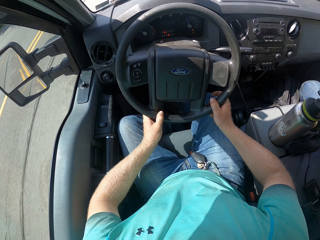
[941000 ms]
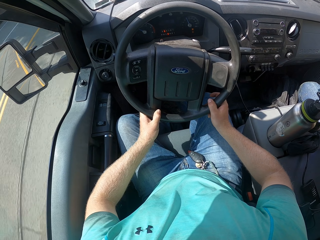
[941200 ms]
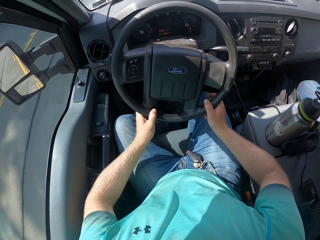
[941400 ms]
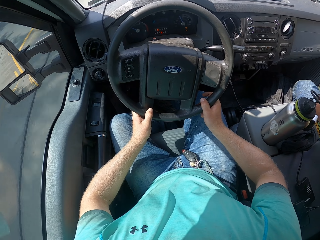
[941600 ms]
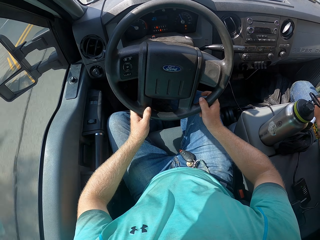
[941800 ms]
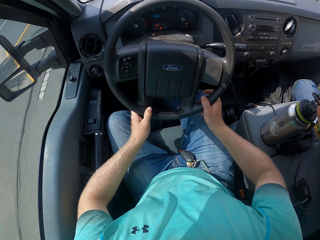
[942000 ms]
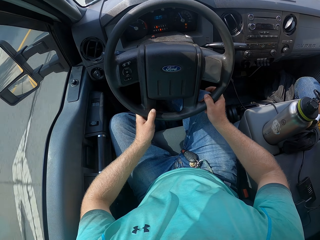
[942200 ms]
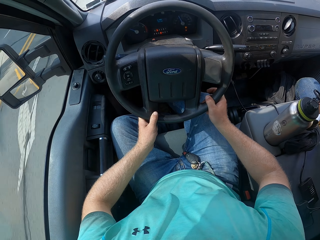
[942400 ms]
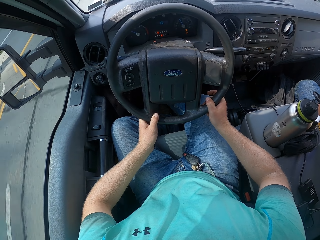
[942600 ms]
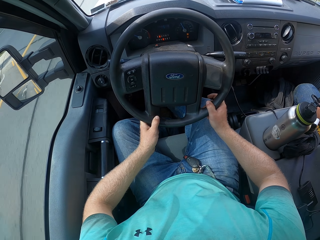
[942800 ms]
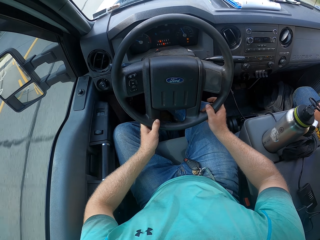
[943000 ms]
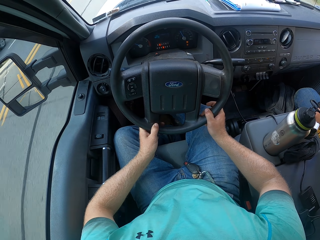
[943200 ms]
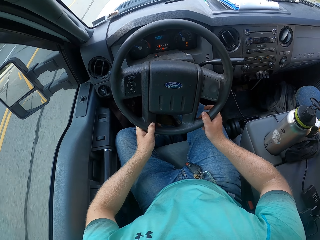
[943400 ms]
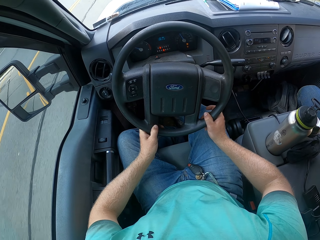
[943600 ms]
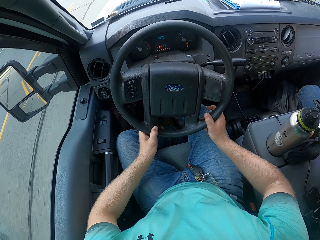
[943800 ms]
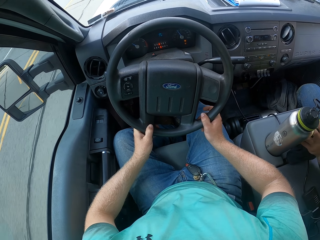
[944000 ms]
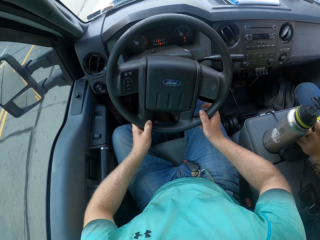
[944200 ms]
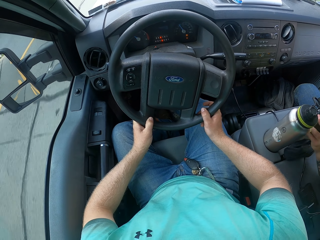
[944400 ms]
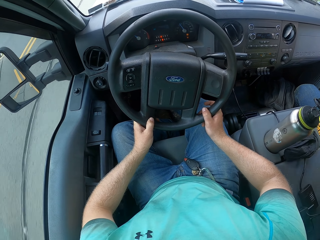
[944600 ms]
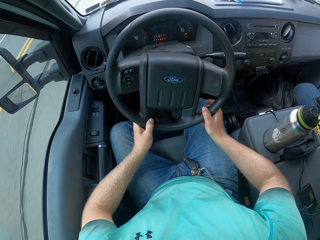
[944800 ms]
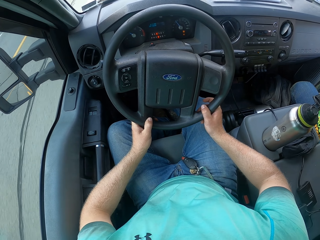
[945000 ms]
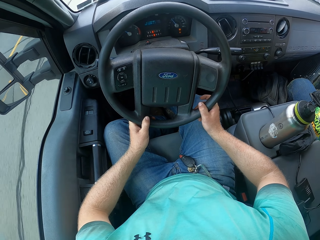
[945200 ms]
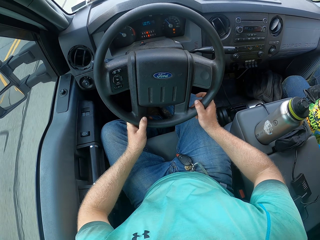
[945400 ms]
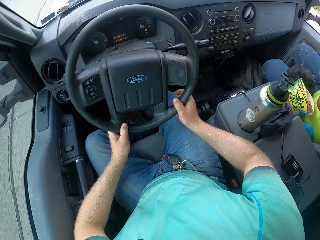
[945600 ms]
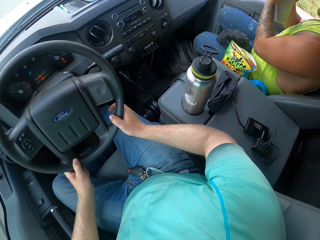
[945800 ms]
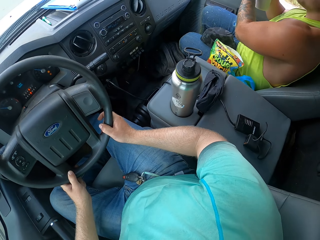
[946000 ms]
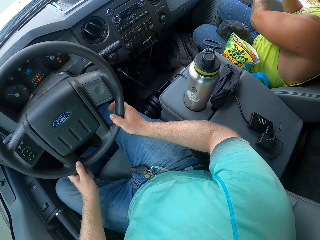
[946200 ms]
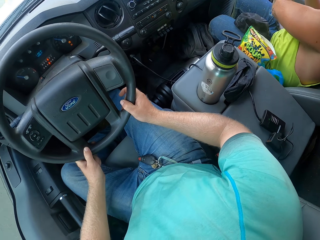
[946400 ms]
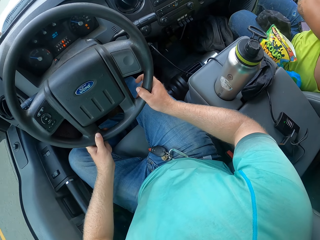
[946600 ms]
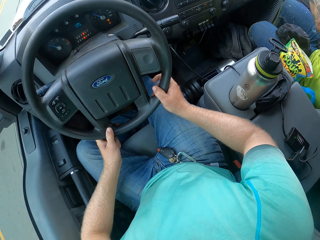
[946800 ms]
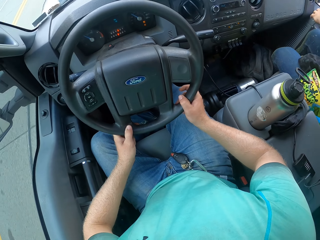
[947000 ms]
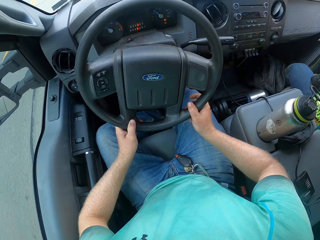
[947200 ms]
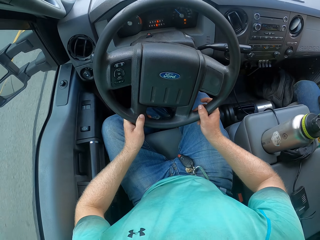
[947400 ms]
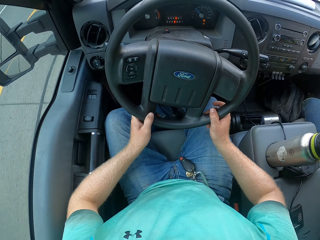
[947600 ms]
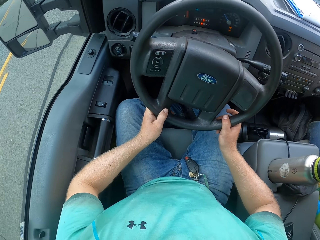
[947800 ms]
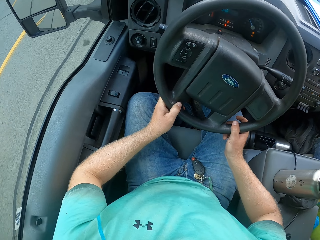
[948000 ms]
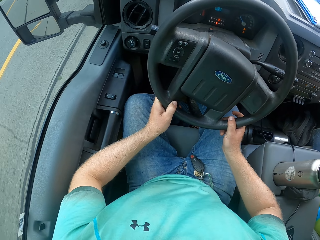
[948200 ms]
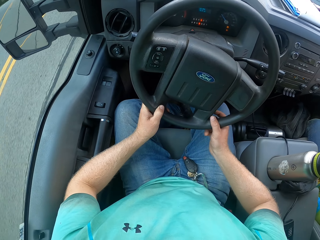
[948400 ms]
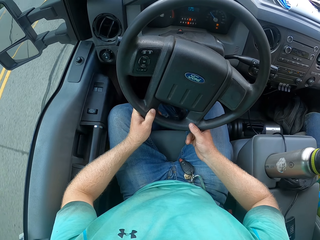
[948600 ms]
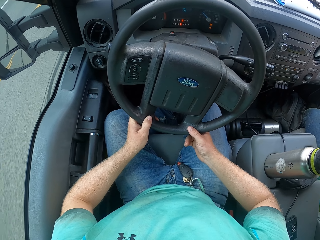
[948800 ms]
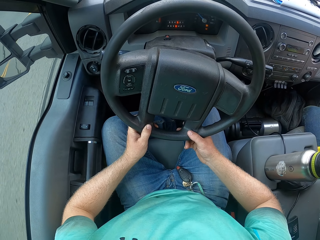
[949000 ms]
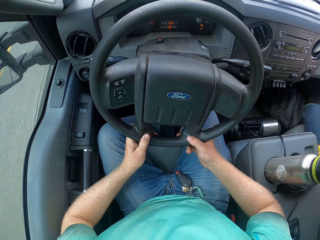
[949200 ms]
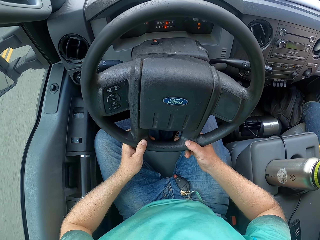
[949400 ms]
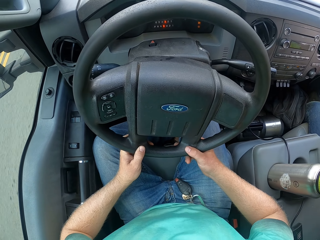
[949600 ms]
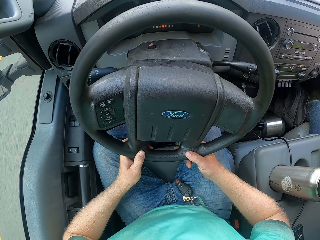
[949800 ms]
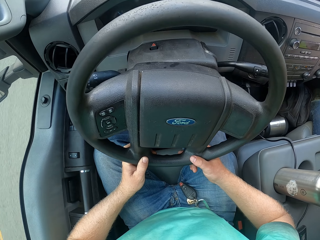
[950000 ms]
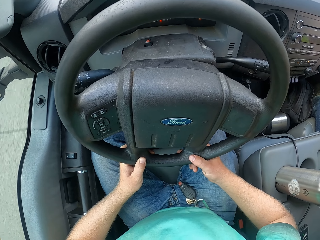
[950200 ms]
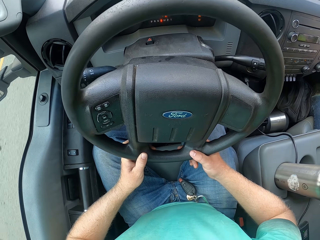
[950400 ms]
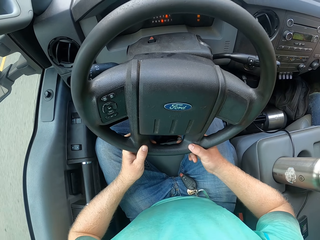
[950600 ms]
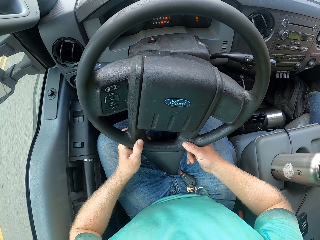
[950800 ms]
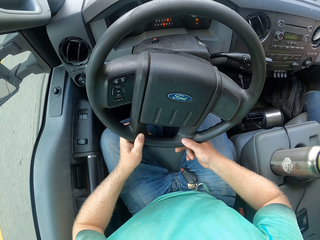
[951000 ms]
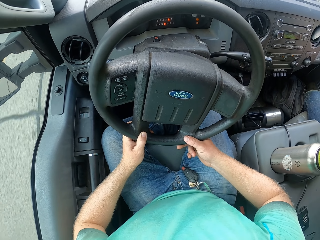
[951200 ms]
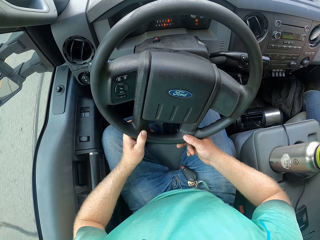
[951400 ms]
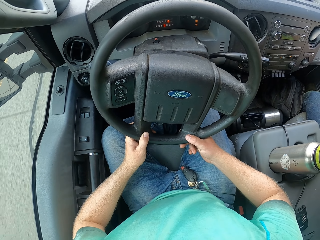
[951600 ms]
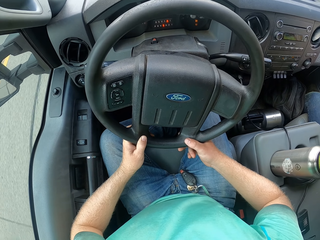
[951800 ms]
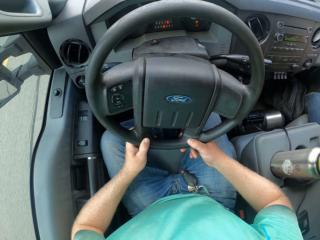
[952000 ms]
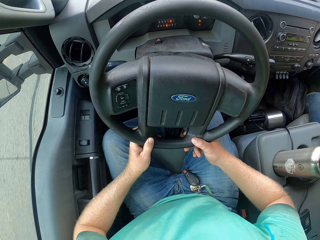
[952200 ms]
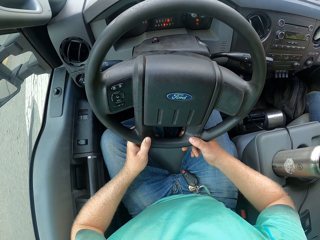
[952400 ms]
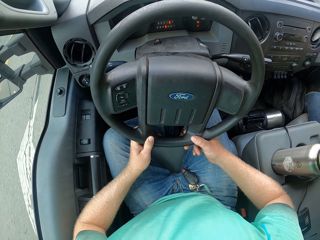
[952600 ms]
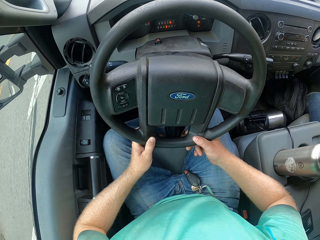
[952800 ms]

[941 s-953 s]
The man picks a cup or bottle from a cup holder in the car with his left hand. He drinks water from the cup with his left hand. The camera wearer looks around. They look at the side mirror.

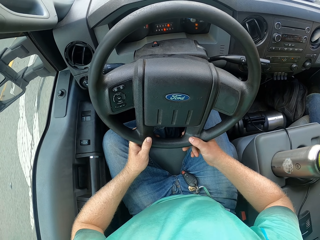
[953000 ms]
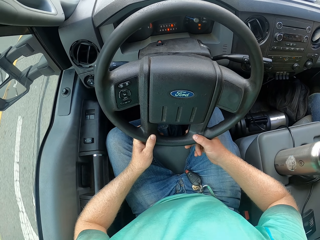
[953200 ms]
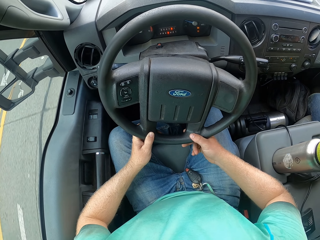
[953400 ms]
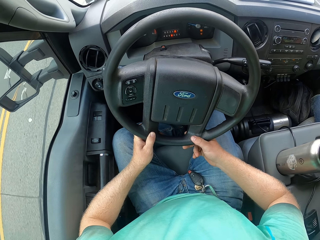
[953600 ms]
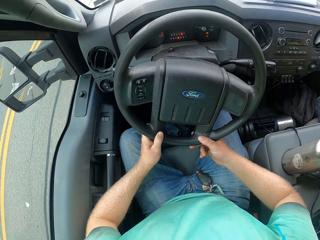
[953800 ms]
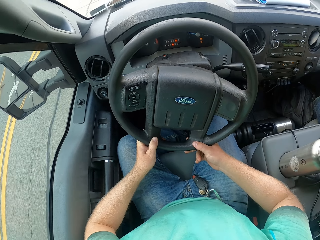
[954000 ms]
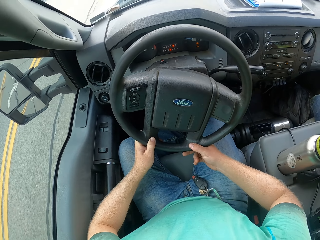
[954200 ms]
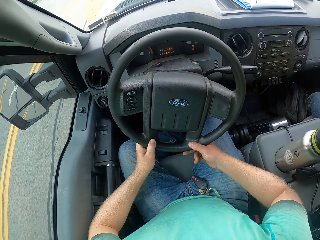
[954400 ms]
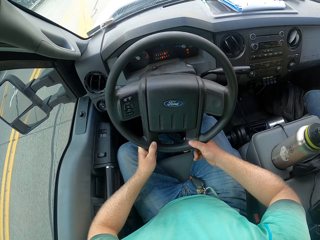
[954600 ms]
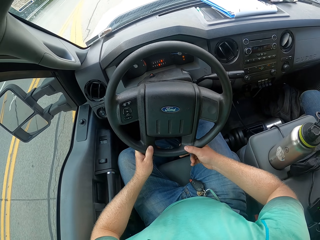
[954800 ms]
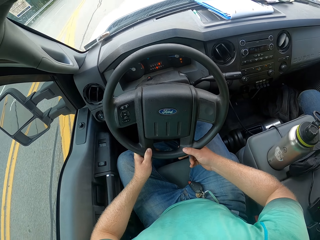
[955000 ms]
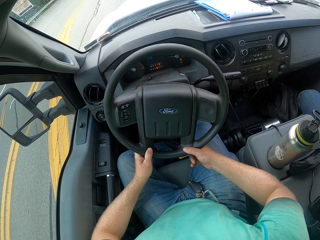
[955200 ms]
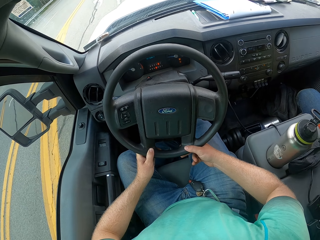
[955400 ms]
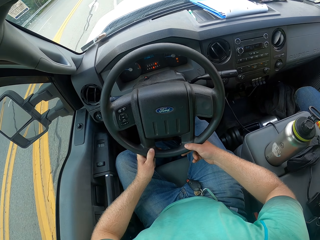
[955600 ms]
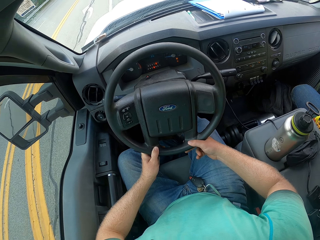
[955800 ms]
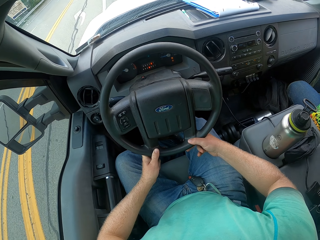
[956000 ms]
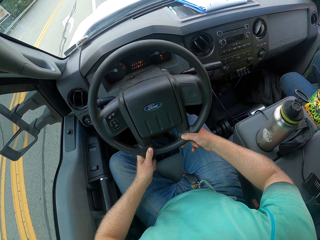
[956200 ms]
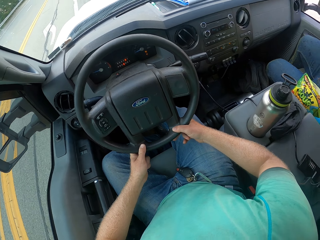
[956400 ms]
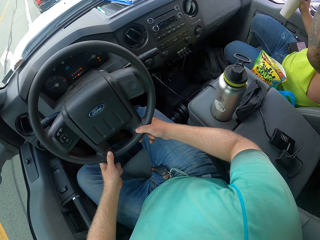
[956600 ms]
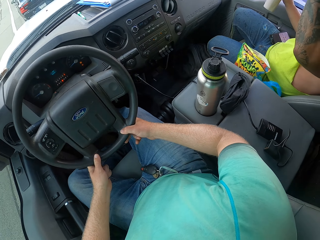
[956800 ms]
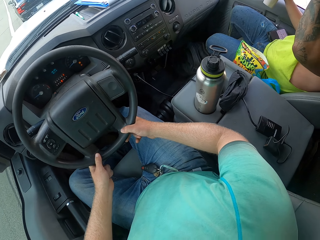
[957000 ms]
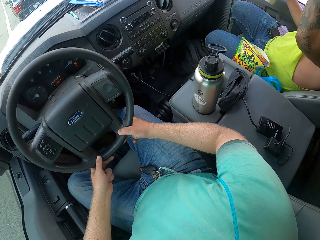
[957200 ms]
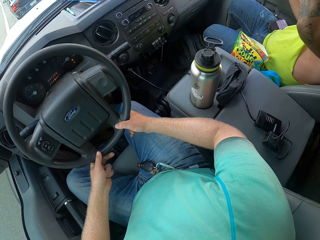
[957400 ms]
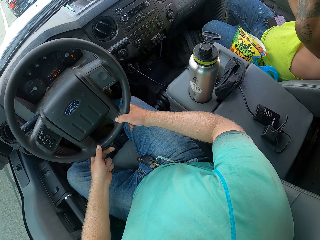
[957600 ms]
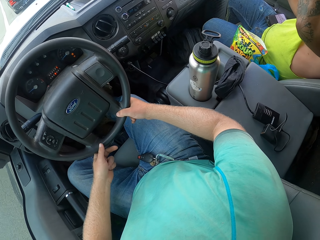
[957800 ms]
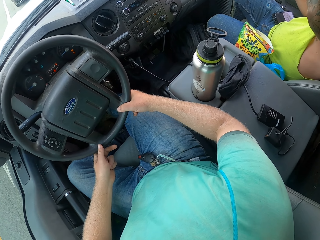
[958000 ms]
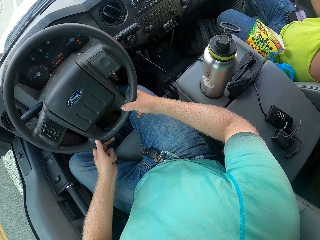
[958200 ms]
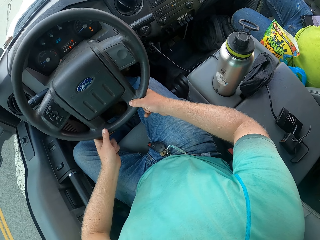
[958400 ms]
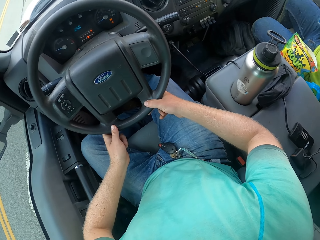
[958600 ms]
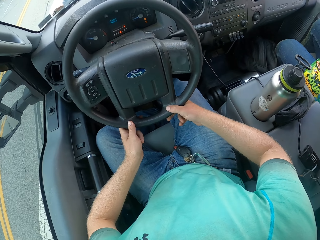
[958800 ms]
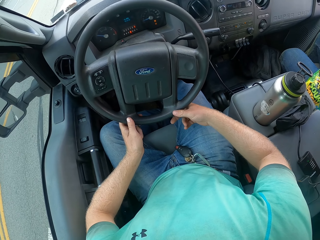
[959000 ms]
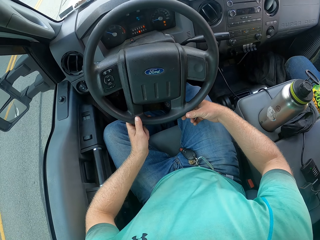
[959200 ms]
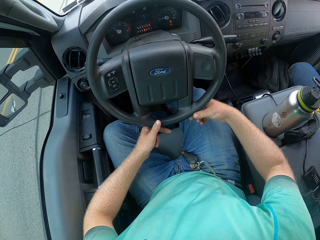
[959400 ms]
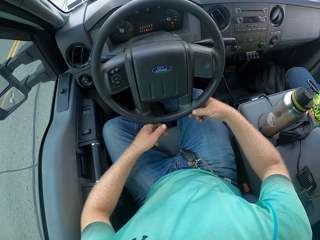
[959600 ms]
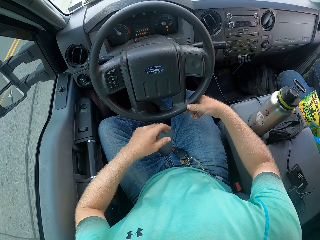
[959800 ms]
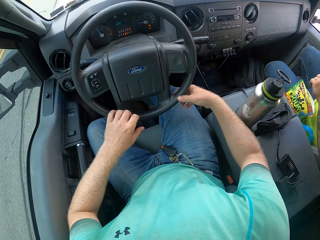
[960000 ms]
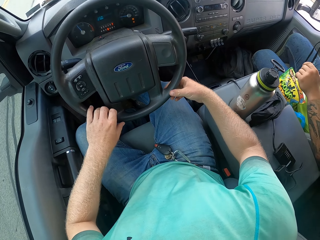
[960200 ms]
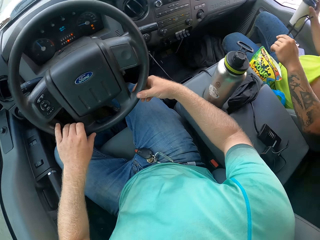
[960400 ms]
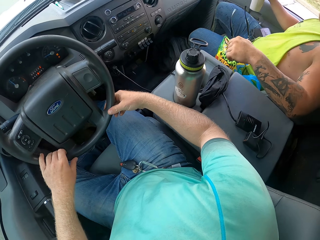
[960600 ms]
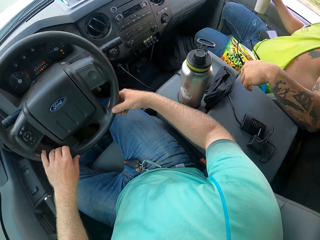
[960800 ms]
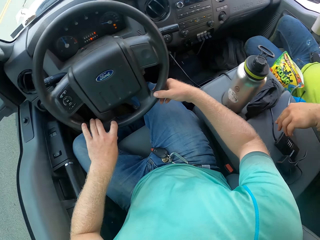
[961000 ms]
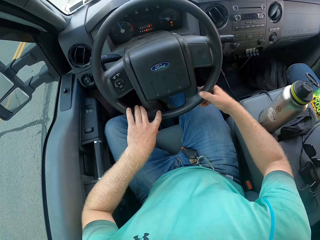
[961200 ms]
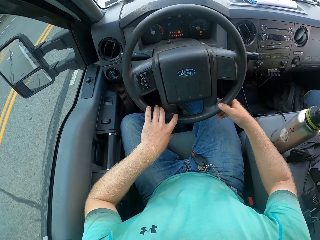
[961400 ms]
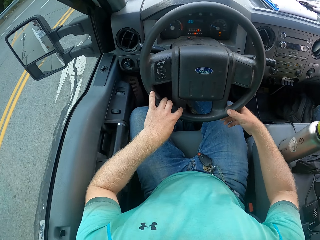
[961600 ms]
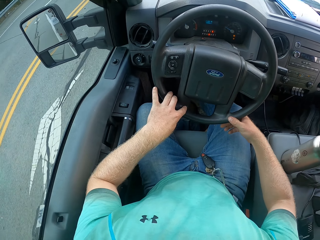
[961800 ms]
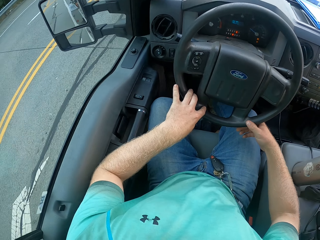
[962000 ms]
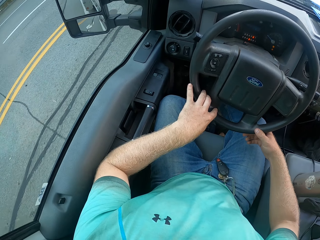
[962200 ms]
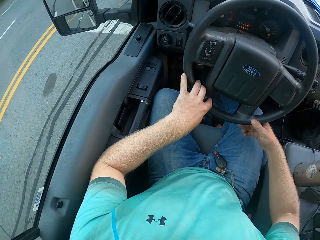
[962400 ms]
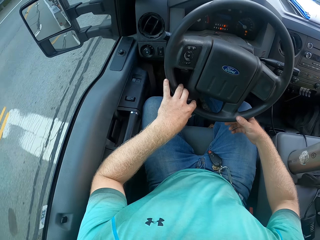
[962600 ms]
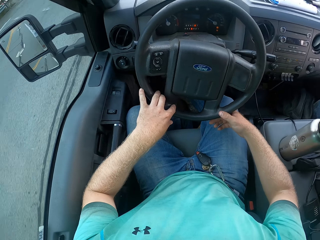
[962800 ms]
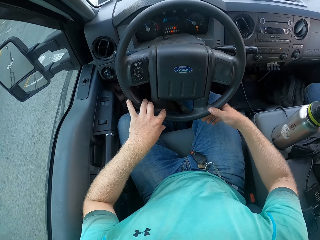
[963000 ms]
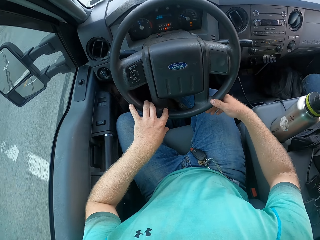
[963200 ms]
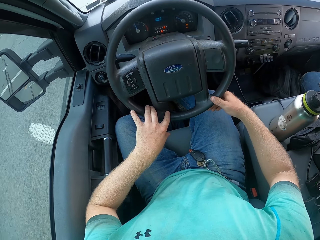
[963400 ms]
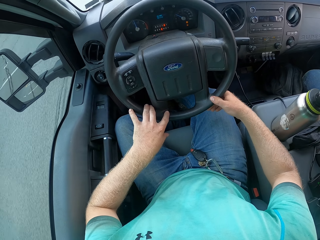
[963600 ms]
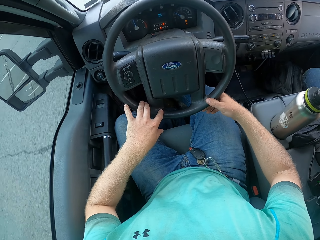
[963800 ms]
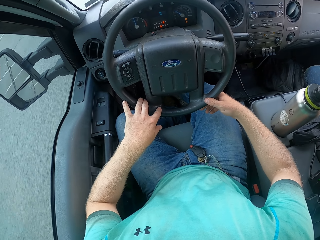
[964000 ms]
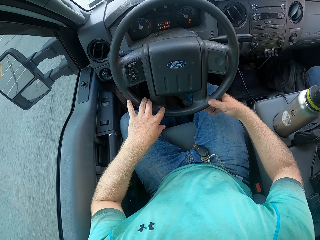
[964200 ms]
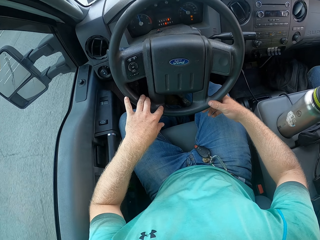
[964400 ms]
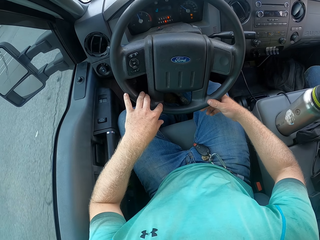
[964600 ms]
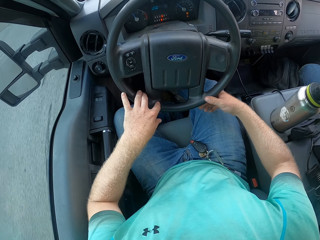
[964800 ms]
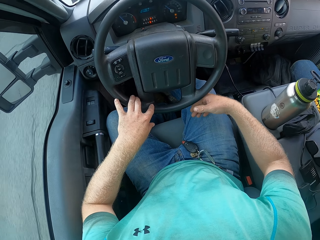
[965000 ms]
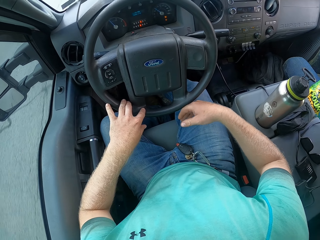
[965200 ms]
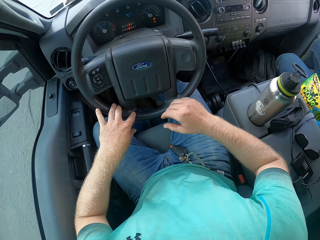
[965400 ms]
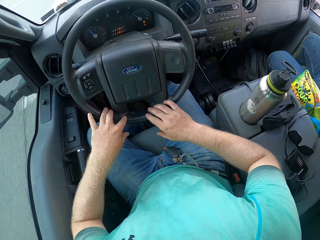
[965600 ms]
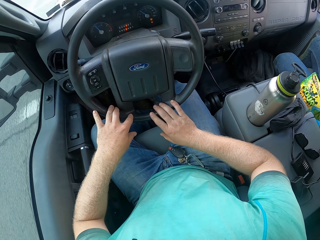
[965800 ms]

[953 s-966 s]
The man holds the cup in his right hand. The camera wearer looks around. The man drops a pair of glasses on the arm rest of the car with his left hand. The camera wearer looks at the side mirror.
